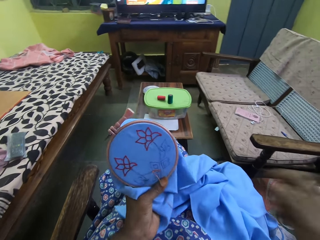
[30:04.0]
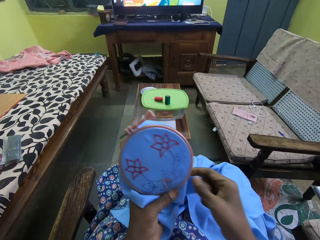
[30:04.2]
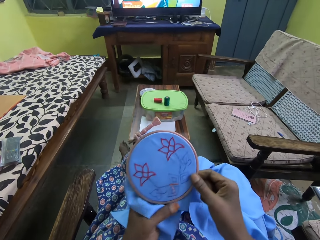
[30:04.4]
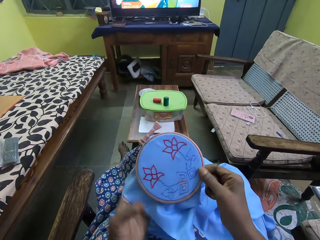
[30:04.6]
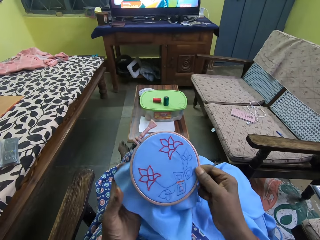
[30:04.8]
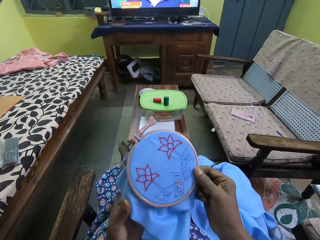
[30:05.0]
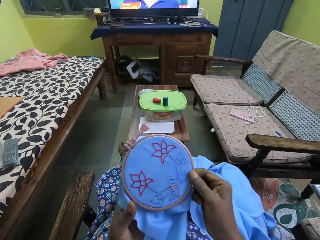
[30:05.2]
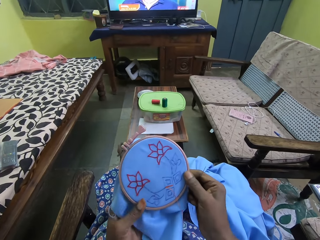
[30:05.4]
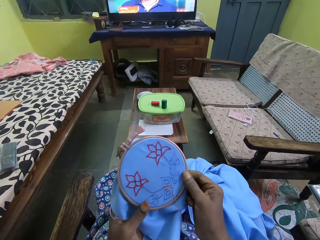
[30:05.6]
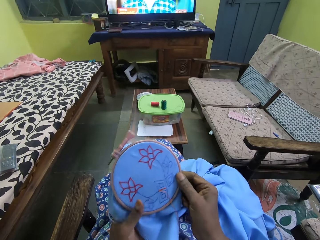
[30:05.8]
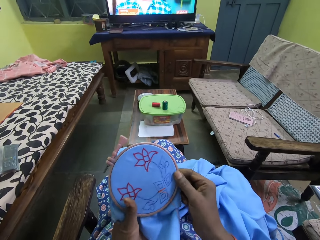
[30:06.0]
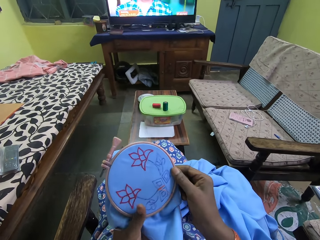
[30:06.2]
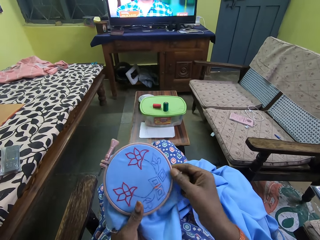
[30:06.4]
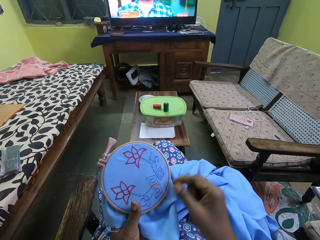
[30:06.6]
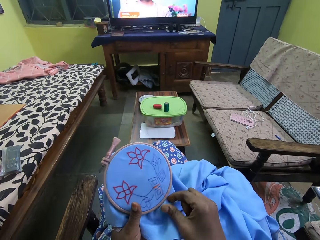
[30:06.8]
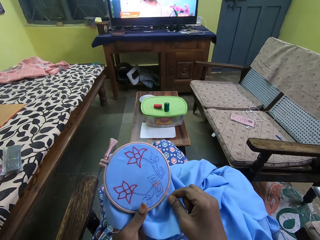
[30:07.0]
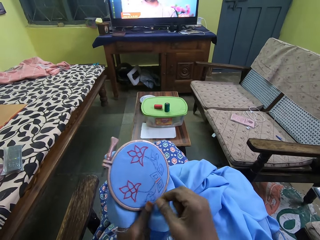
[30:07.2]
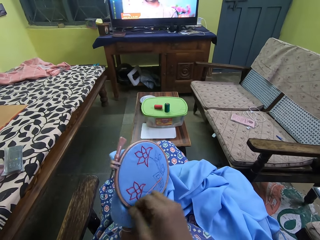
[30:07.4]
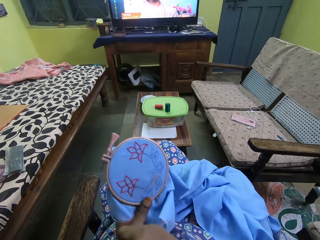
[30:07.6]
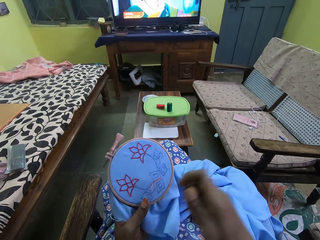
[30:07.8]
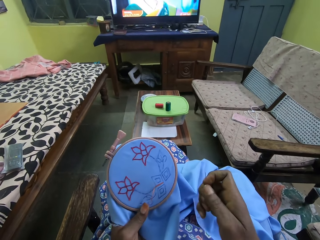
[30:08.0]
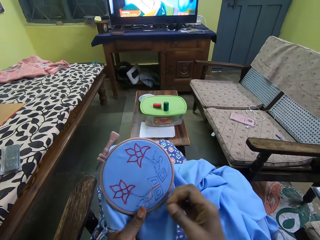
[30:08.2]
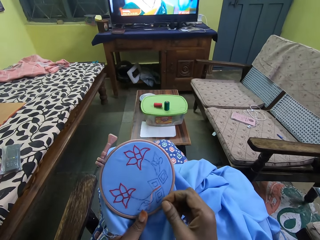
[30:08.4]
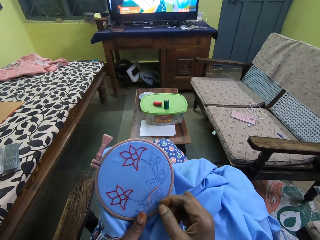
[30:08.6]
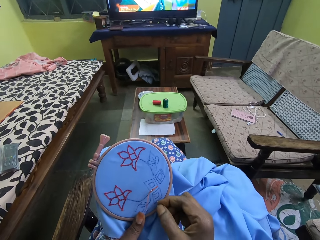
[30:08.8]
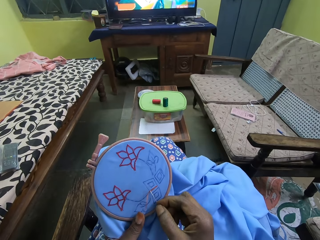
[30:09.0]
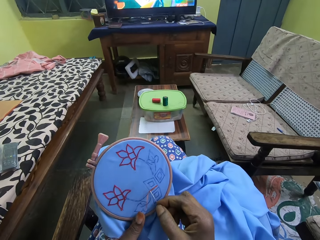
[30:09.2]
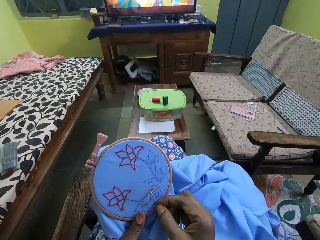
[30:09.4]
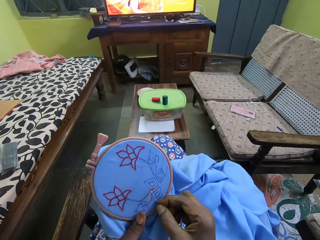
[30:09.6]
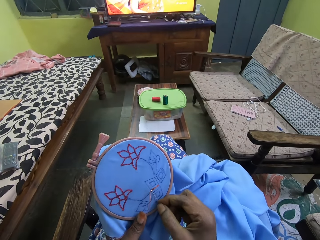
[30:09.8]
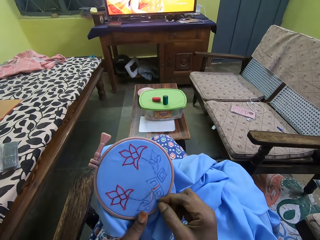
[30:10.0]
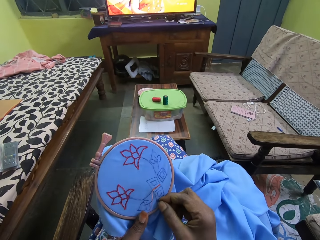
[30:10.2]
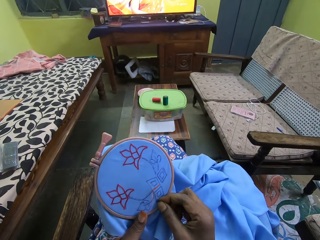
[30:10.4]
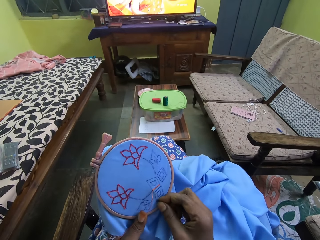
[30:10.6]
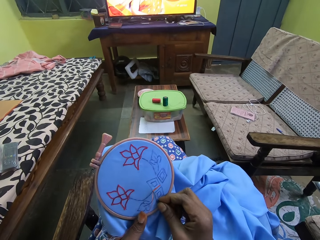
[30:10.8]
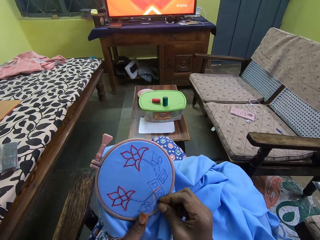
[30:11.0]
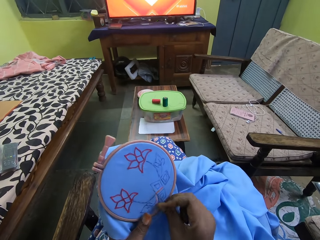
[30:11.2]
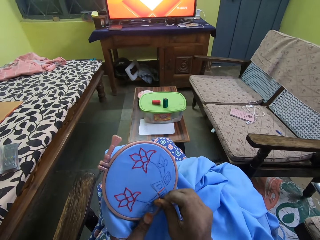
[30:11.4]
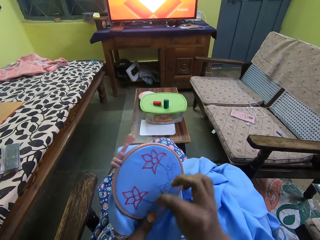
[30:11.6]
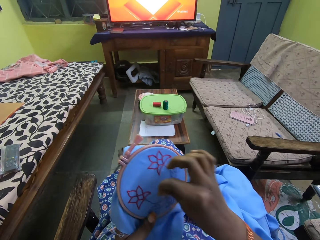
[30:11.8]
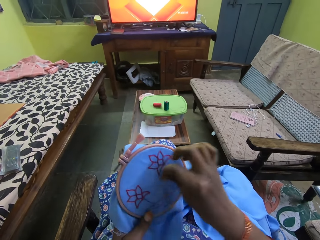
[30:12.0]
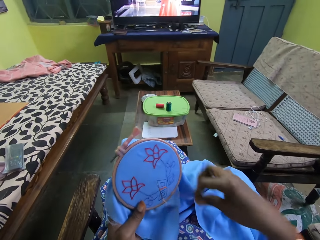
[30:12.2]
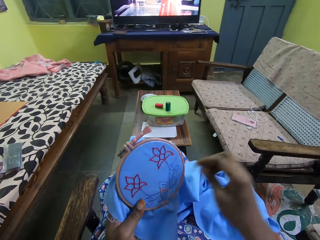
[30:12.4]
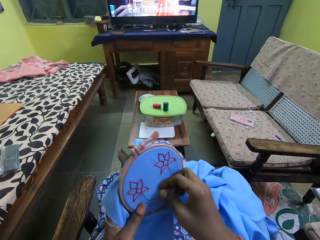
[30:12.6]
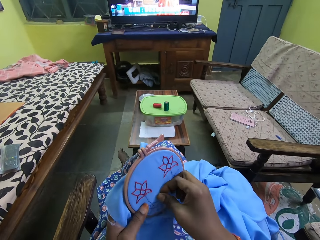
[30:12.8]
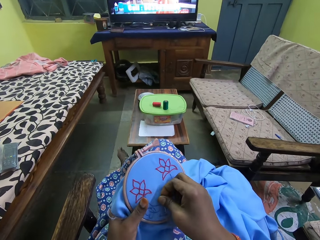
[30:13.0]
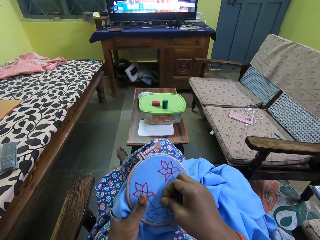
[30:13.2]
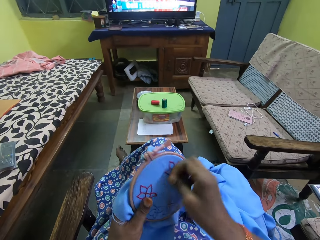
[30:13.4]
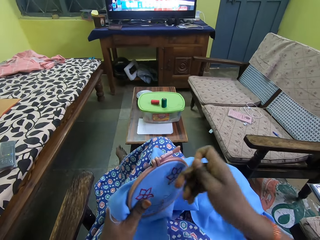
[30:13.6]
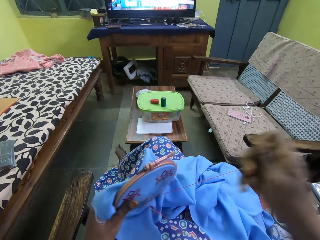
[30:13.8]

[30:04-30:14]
The camera wearer turns the fabric. They hold the thread. They pull the thread. They sew the fabric.

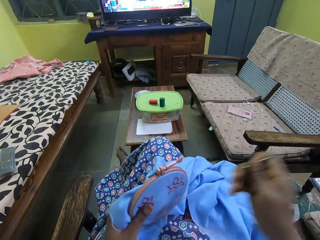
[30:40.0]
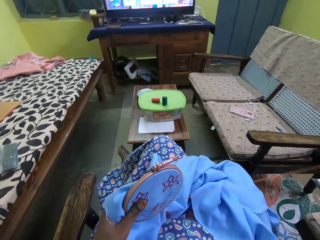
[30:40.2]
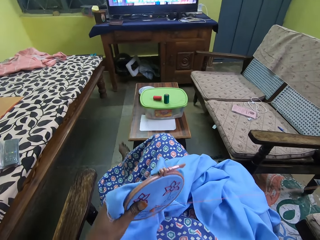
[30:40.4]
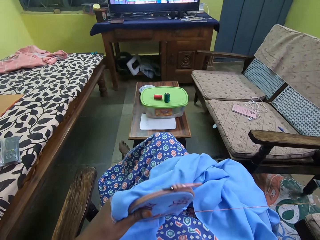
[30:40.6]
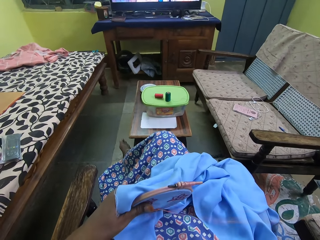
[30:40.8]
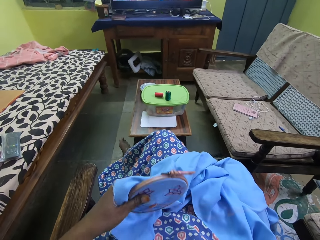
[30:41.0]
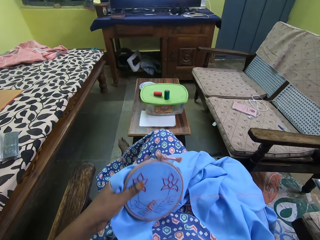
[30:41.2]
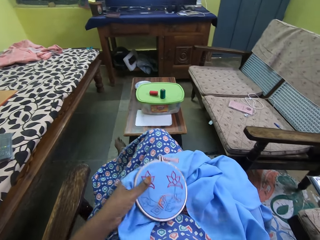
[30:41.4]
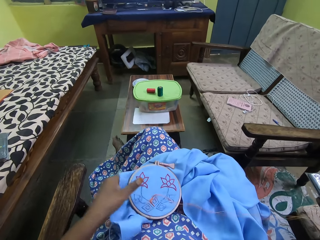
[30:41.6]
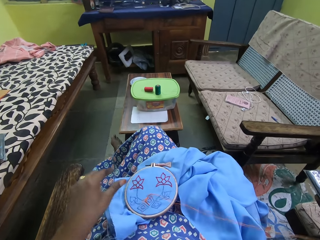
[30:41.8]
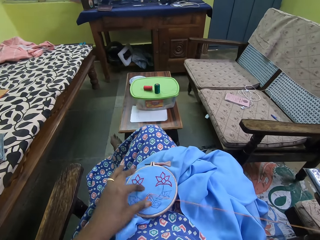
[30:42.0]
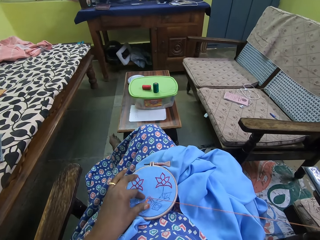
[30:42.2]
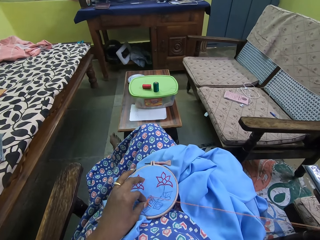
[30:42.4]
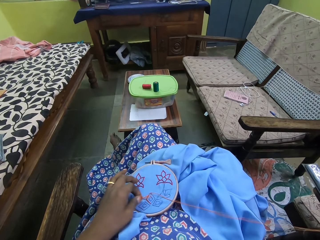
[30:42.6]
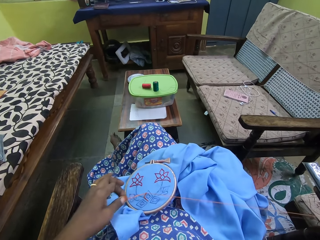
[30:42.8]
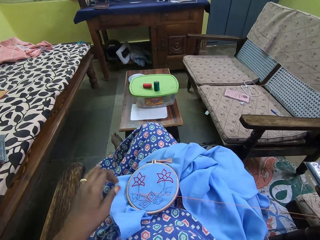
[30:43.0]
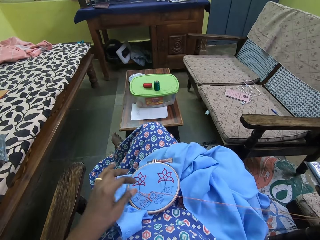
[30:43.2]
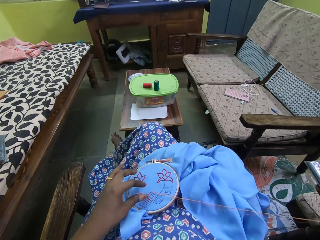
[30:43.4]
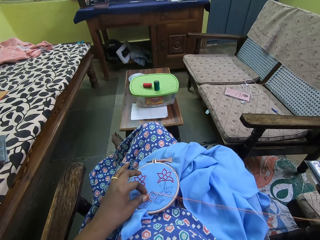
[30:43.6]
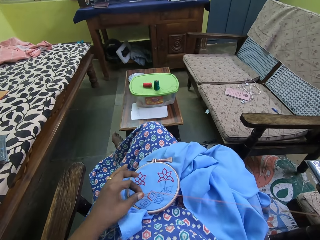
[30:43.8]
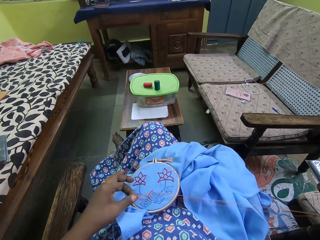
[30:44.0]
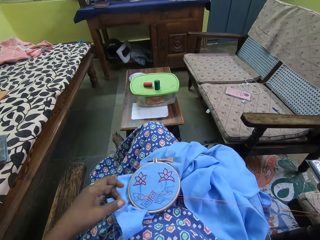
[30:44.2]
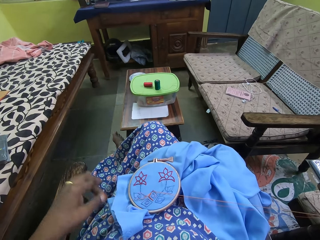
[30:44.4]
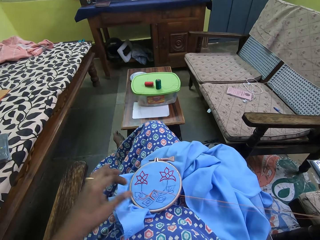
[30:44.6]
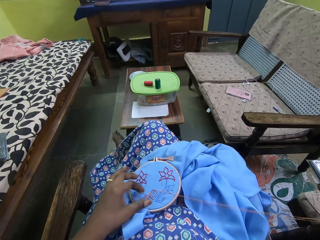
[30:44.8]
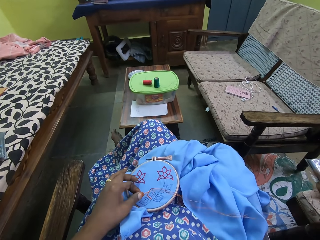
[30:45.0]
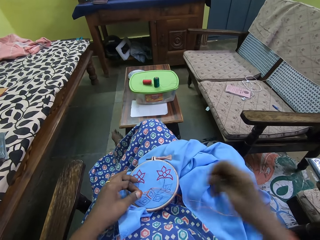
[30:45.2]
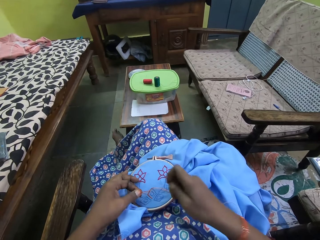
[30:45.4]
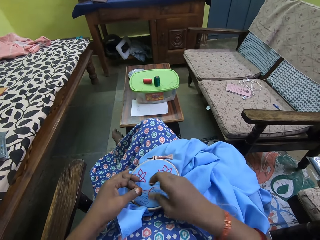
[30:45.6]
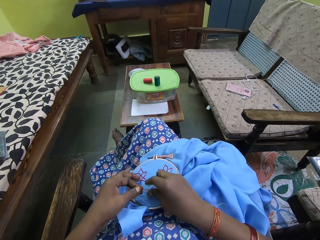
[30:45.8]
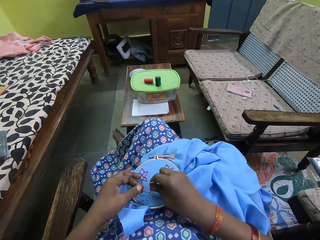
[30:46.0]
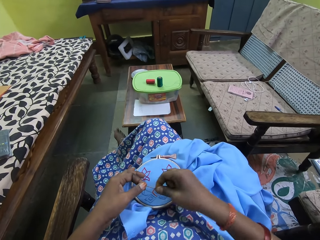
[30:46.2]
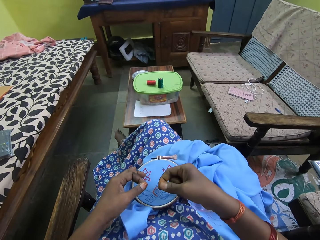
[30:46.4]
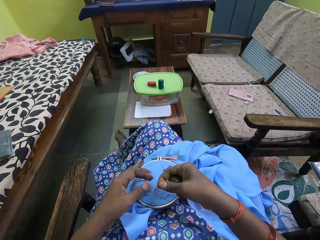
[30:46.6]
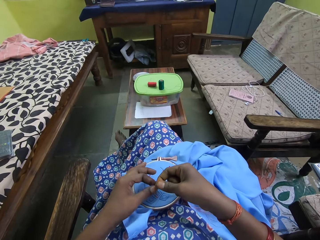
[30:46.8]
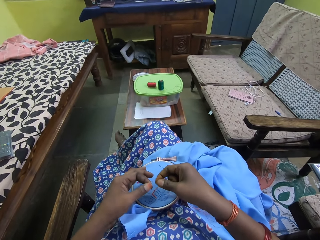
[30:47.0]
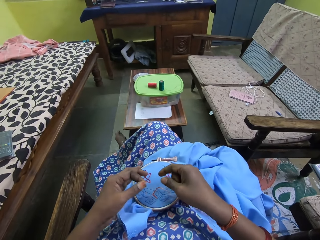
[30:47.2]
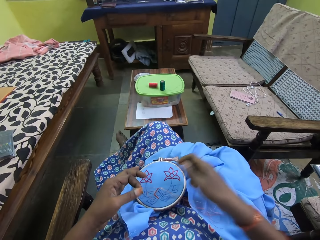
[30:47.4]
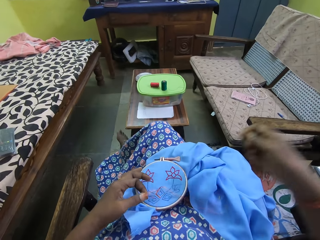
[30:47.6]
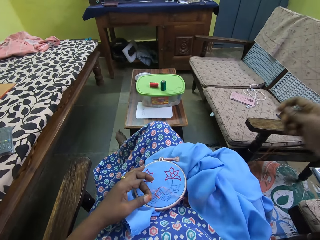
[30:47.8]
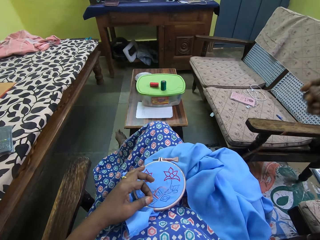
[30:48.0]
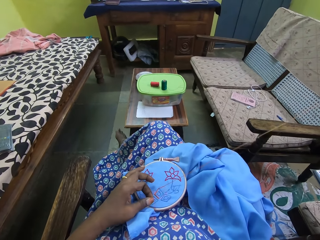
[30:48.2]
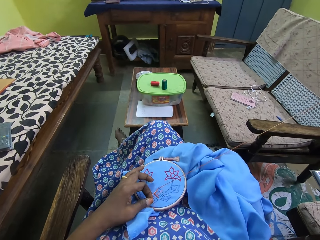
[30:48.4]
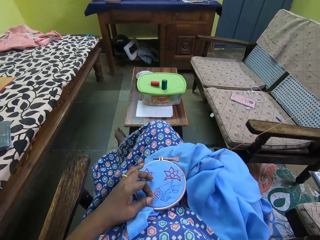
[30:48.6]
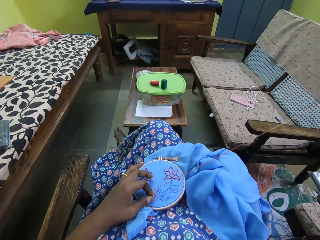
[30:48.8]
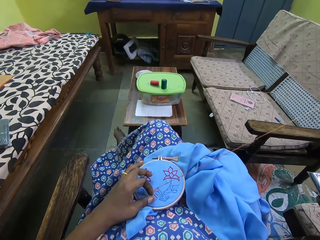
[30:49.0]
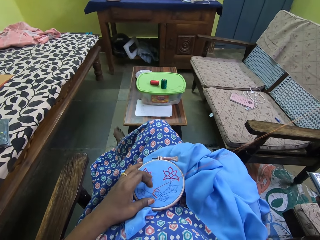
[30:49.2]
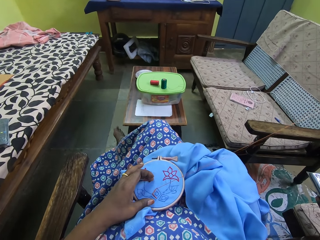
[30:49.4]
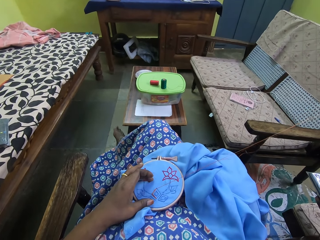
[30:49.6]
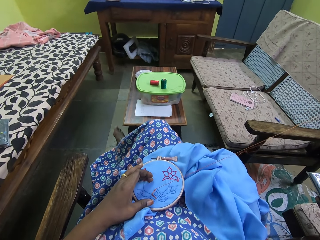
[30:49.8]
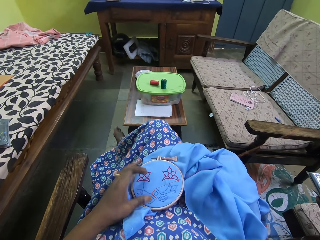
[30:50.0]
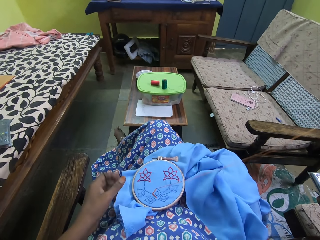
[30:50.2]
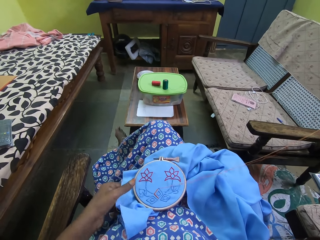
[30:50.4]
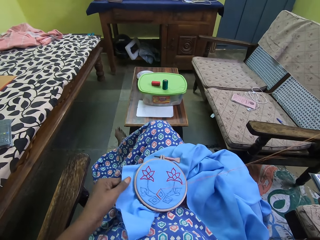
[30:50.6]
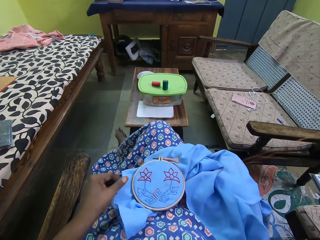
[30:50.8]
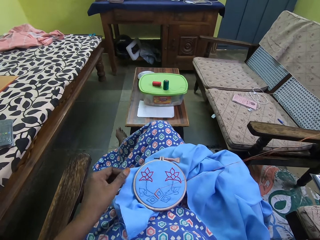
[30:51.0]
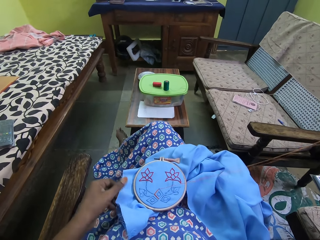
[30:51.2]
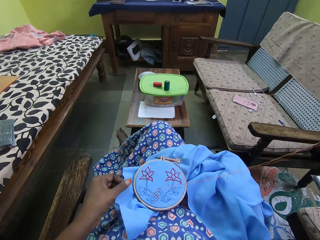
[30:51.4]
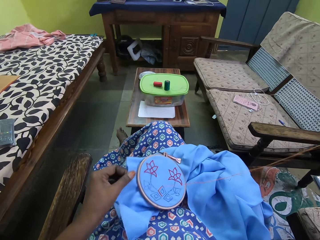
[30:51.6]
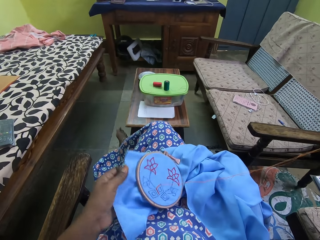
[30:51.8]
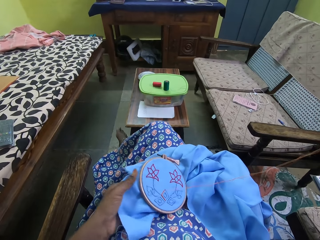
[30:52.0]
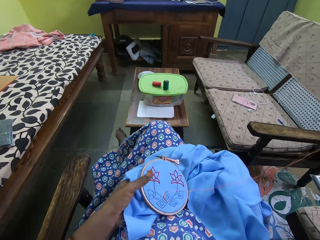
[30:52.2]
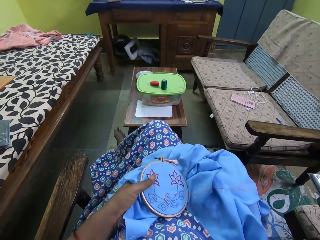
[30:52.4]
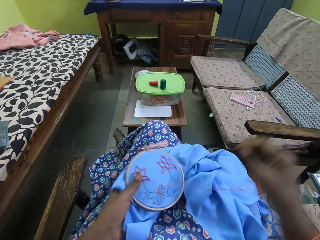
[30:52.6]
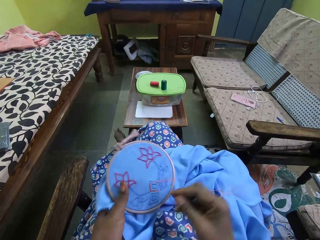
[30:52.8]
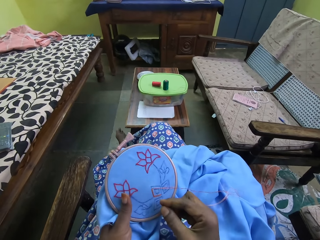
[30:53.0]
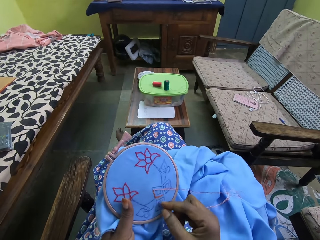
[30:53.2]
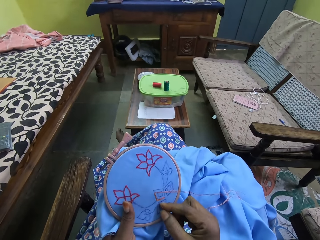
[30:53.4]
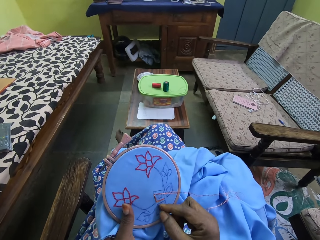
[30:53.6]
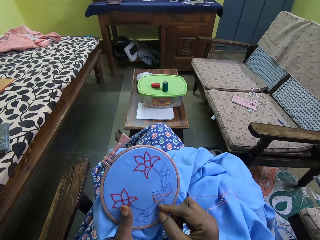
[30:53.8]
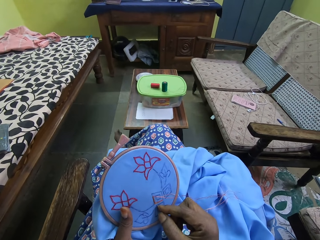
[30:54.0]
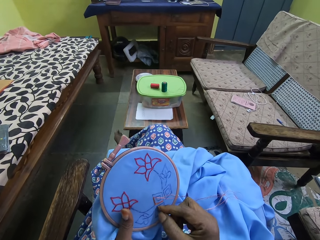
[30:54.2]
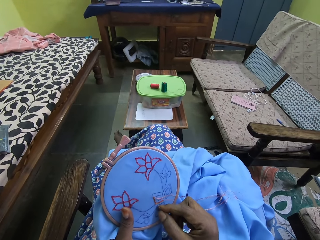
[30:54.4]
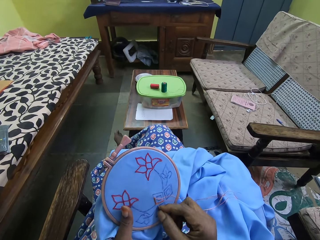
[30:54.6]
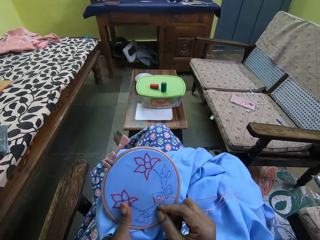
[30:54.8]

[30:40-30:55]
The camera wearer drops the craft in her left hand on her legs. She pulls the thread from the craft with her left hand. She pulls the thread from the craft with her right hand. She picks up the craft from her legs with her left hand. She embroiders the craft with the needle and thread in her right hand.
